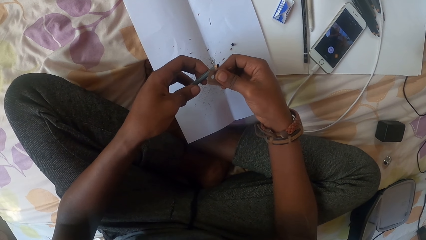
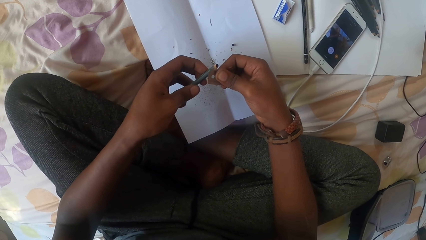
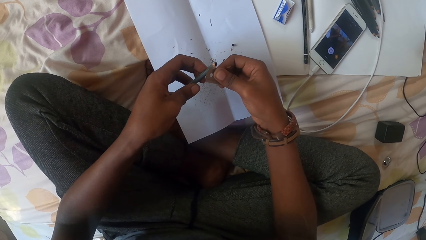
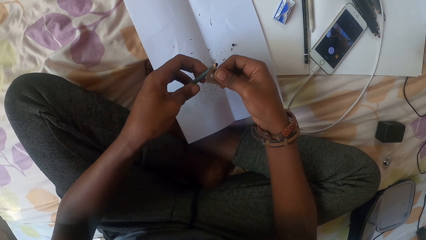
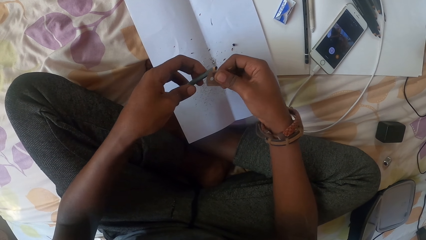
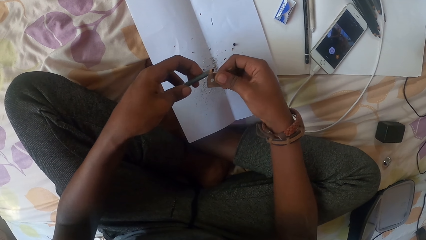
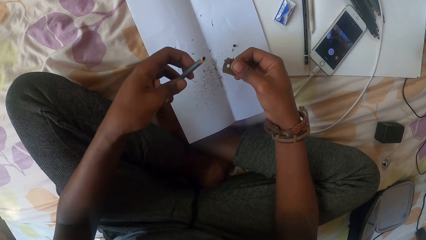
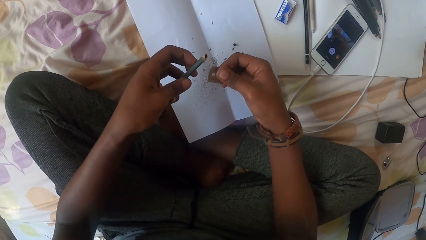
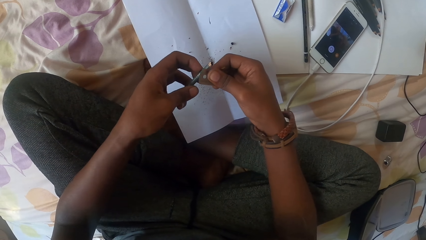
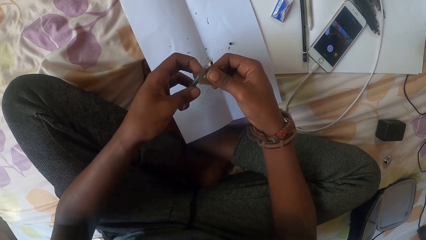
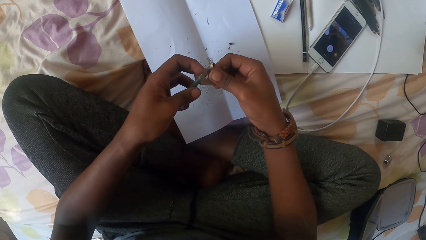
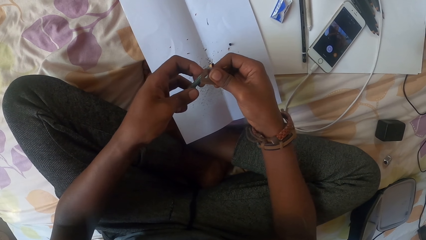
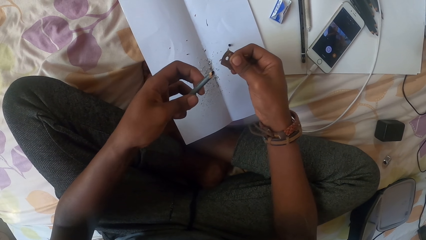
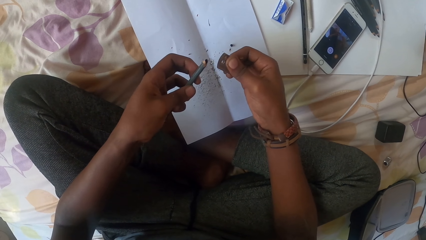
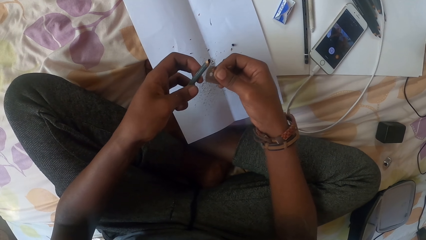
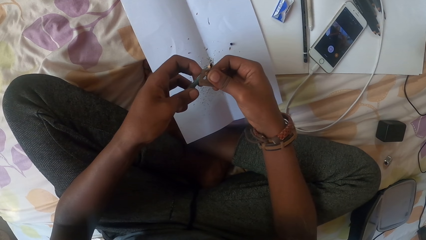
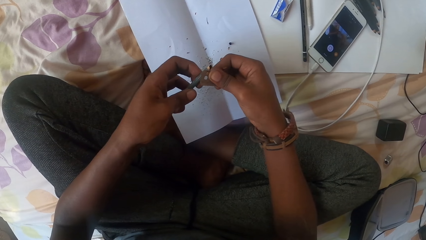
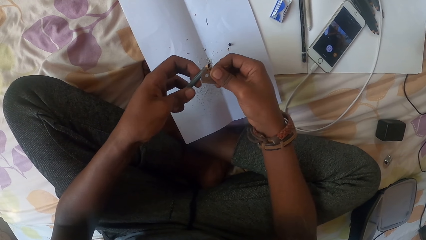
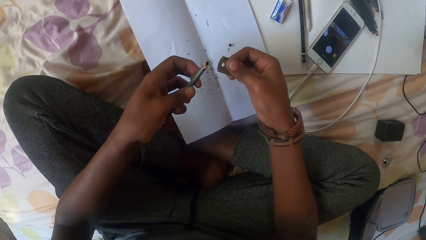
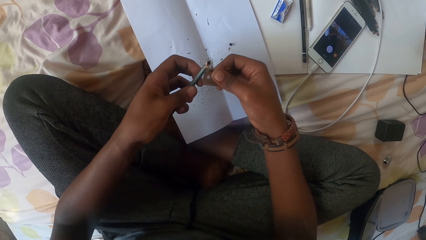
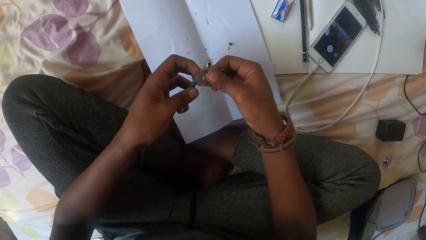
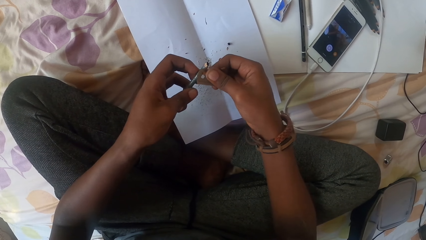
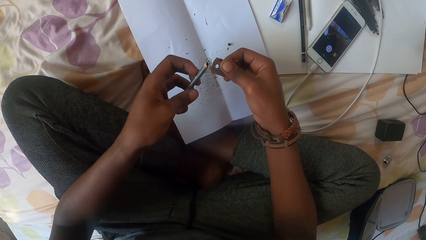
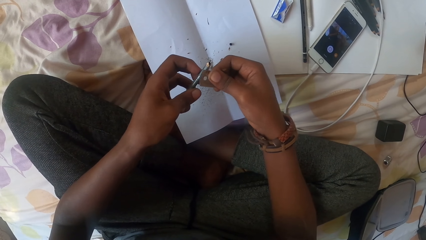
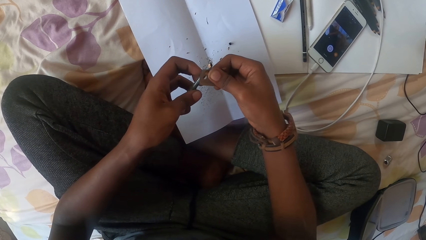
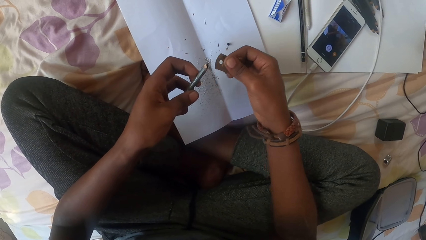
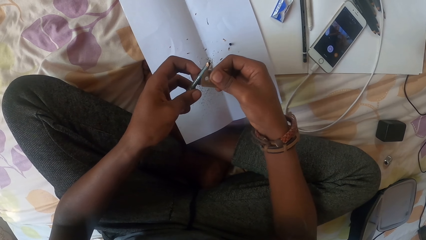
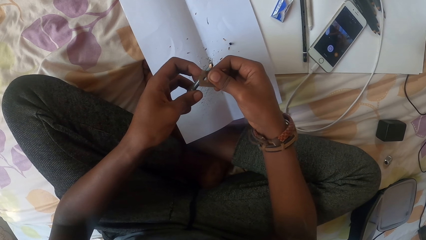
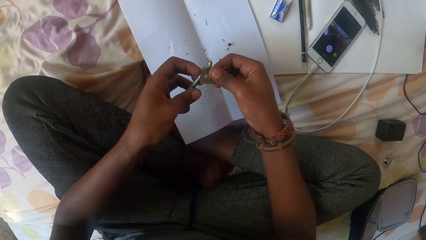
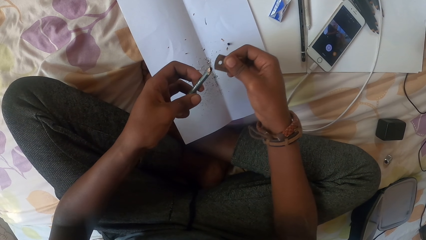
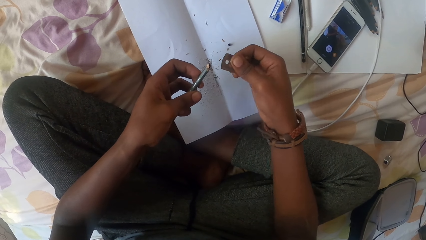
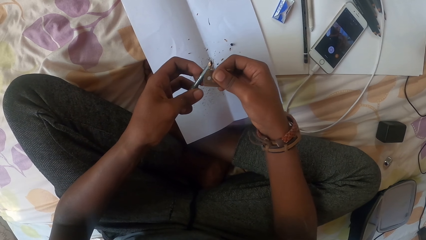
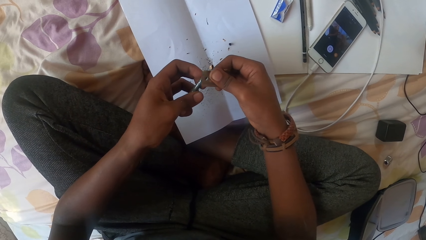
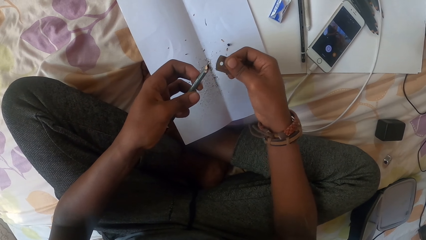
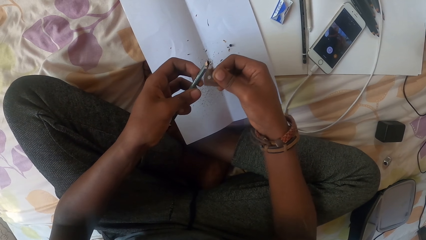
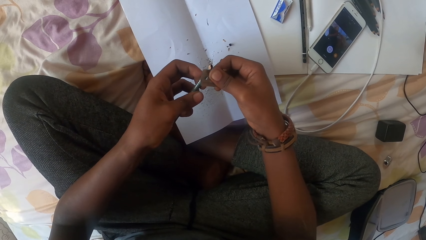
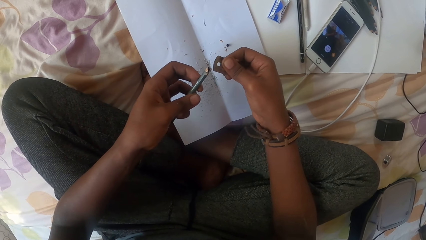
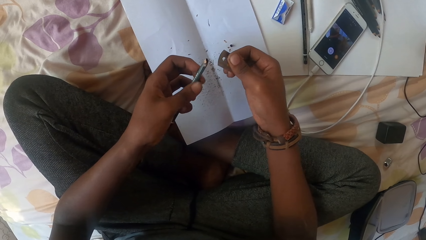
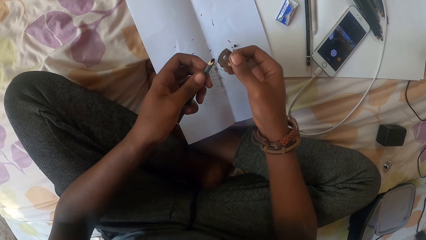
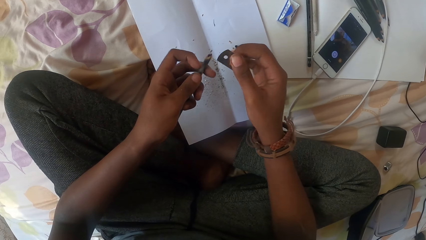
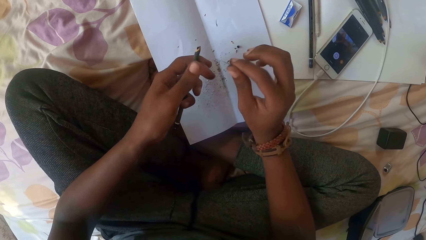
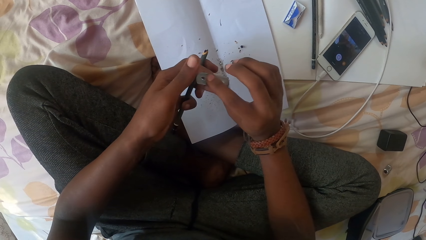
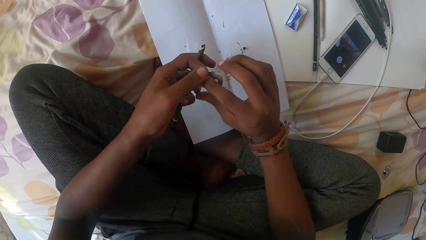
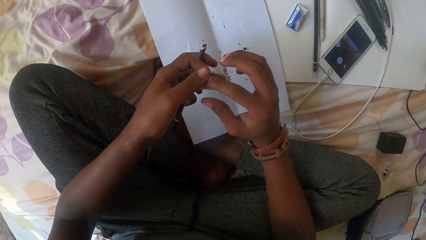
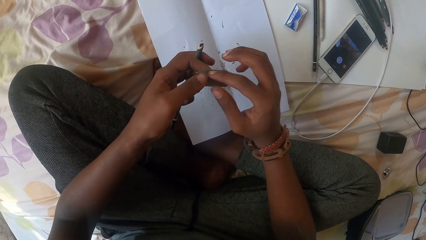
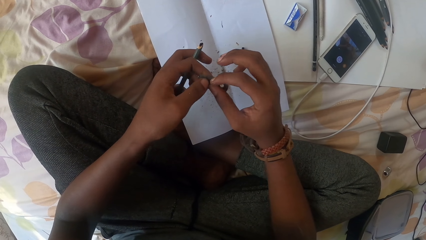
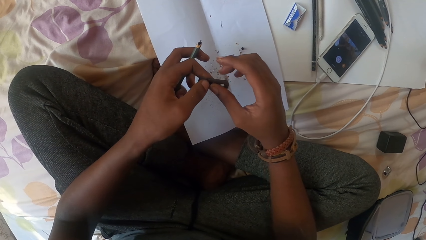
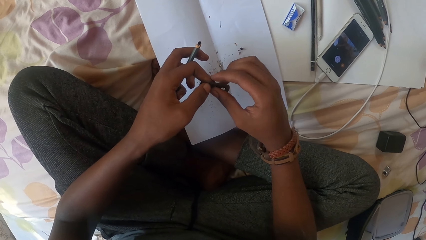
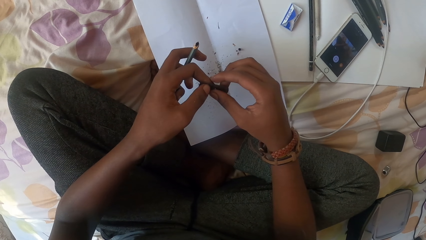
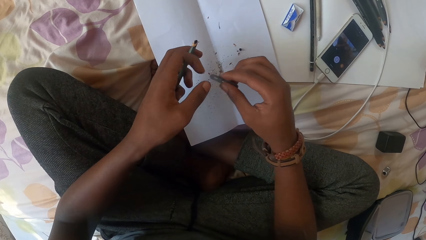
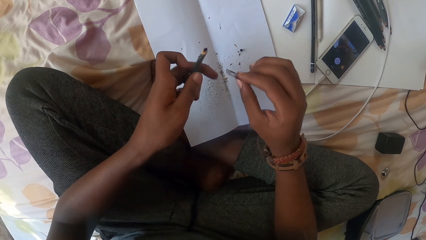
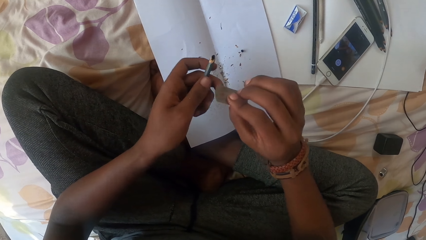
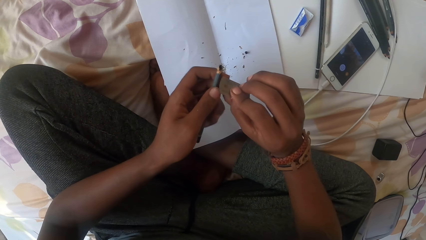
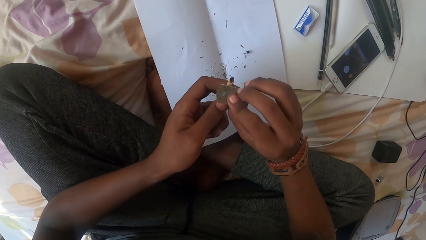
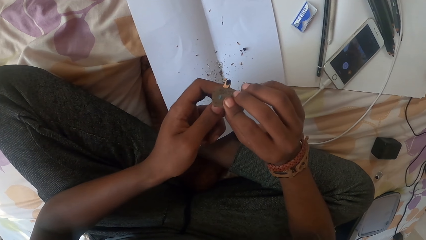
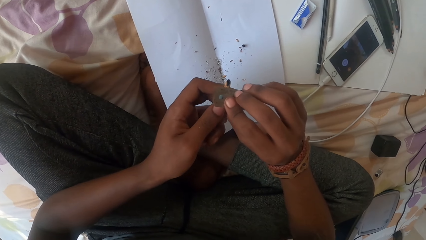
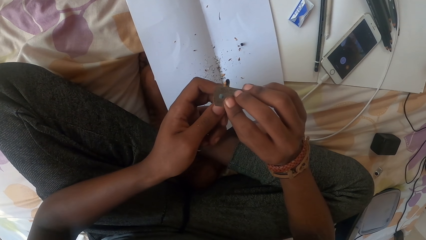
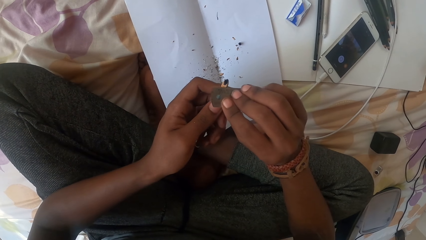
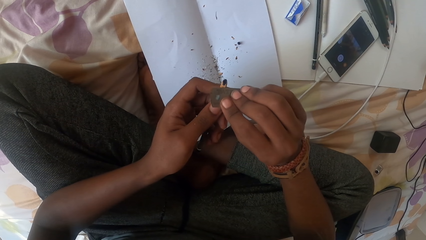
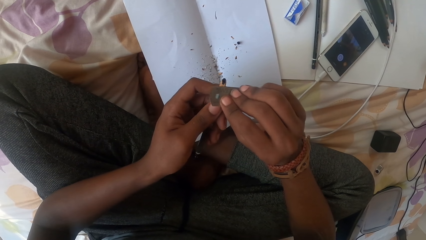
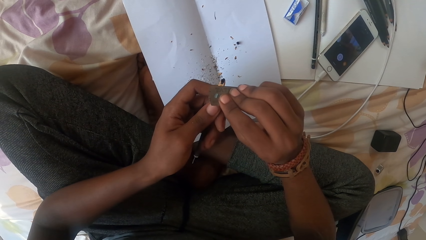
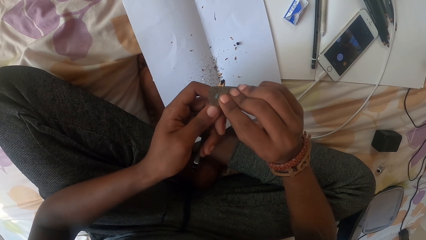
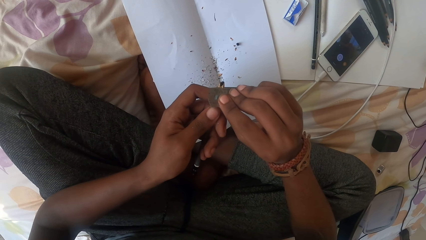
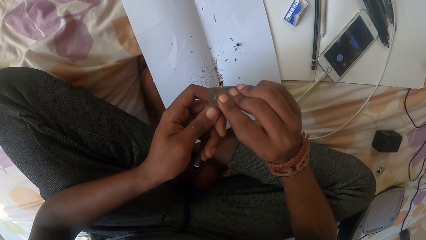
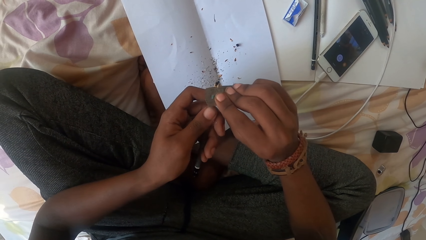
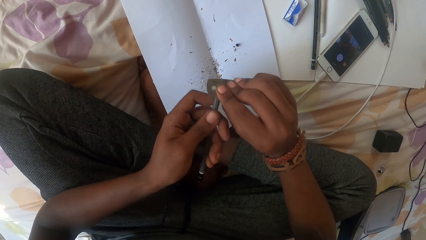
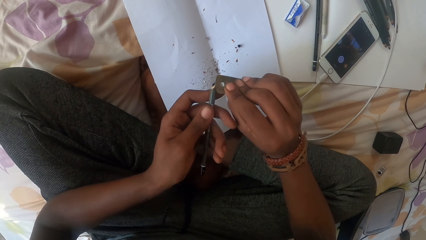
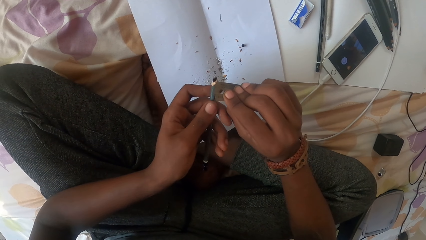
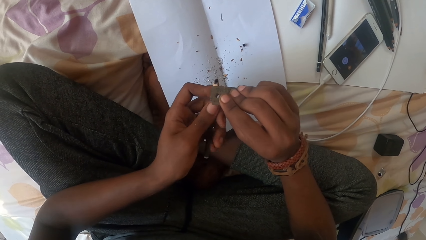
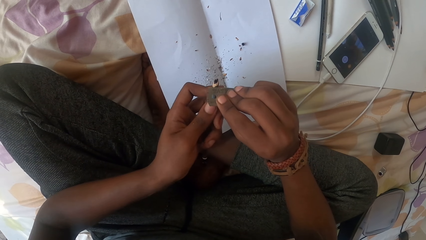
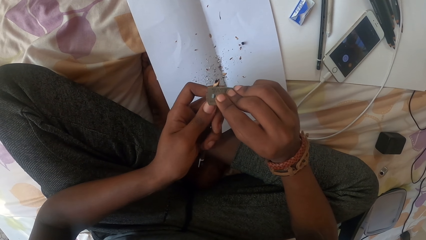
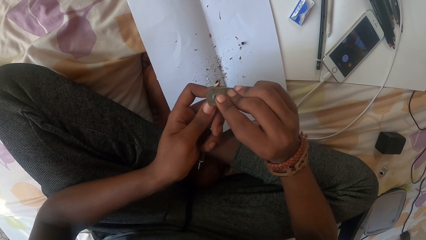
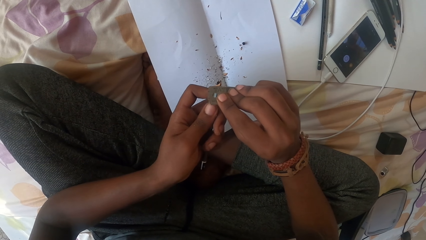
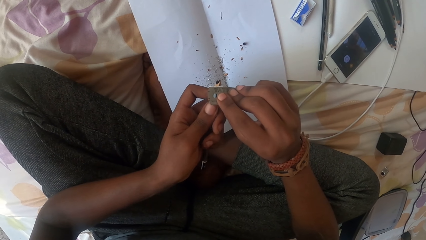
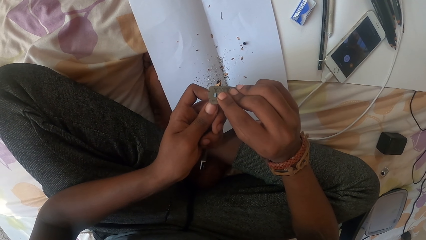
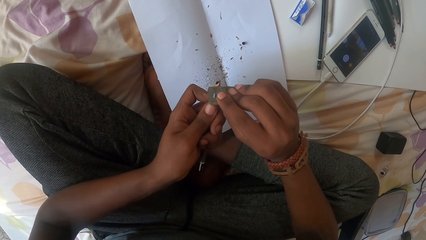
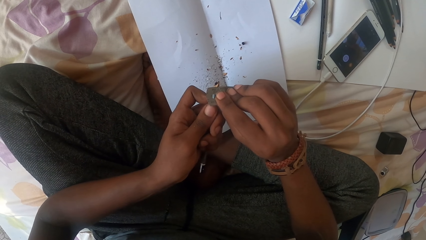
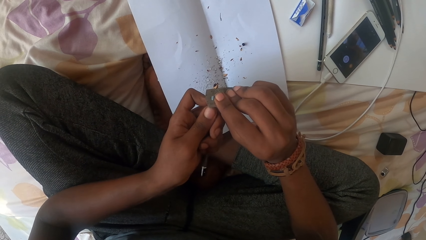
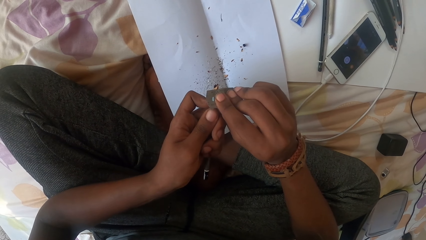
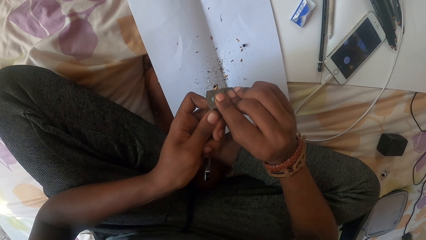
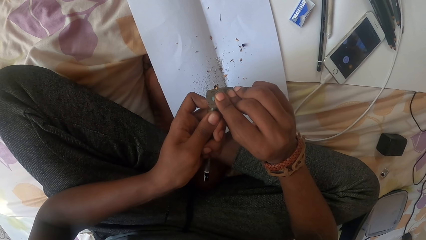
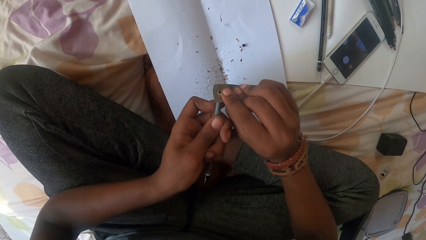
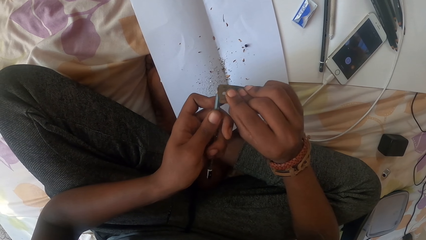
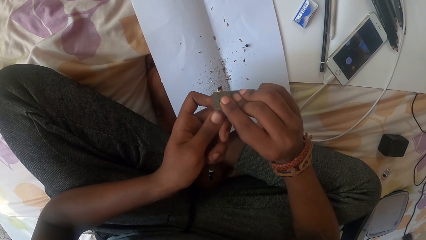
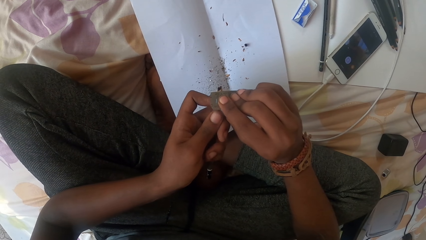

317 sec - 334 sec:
The camera wearer turns the razor blade. They sharpen a pencil with the razor blade.
